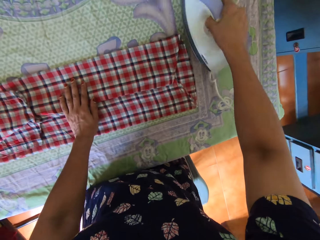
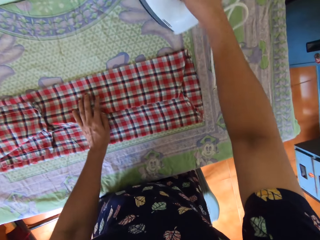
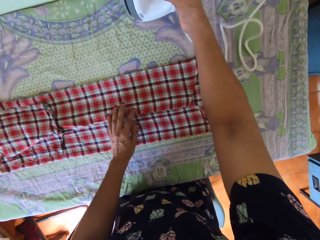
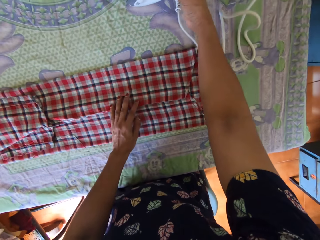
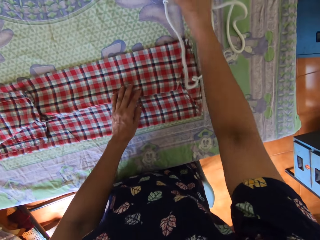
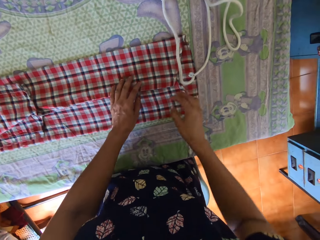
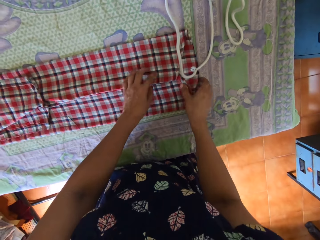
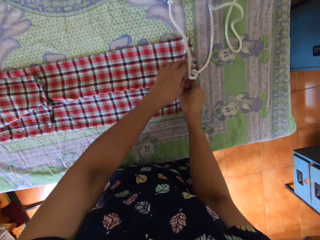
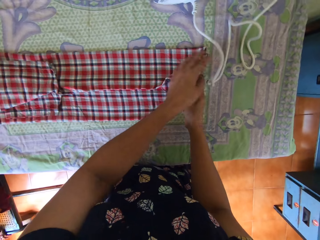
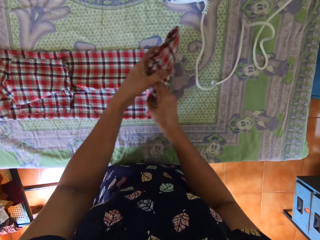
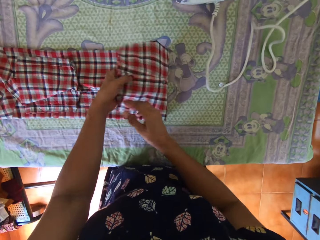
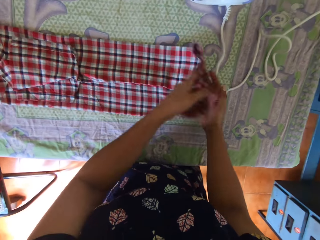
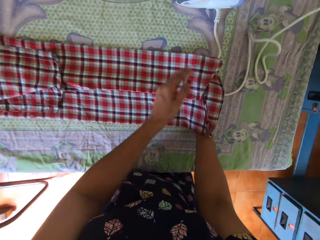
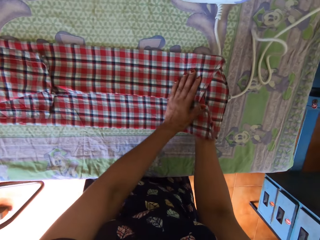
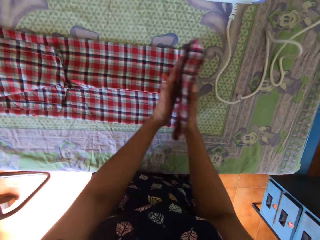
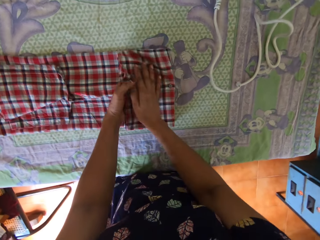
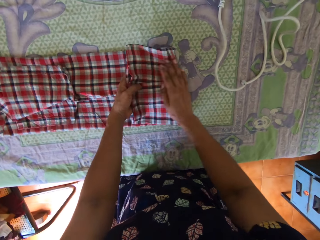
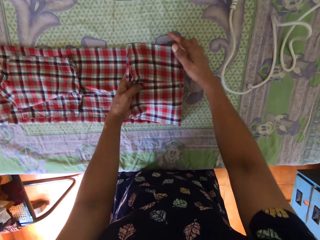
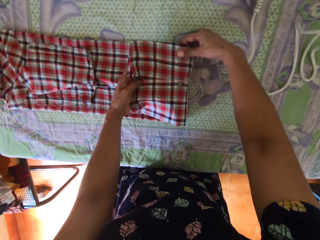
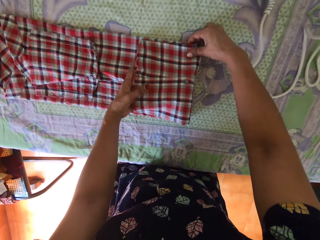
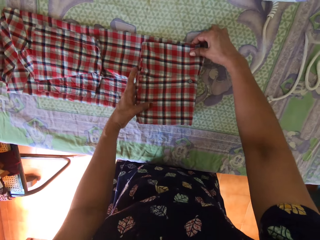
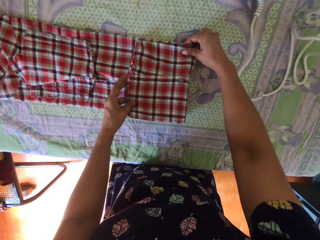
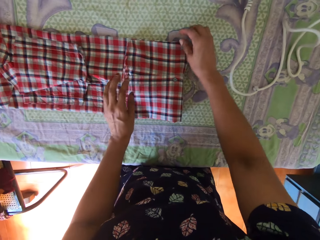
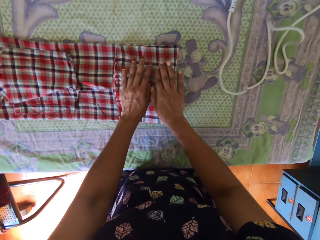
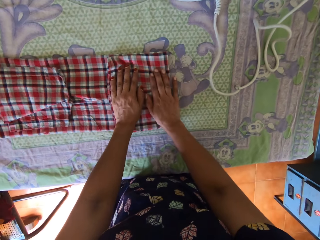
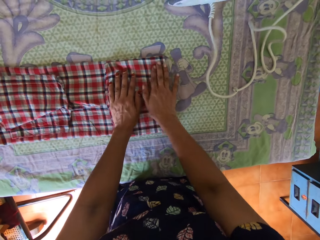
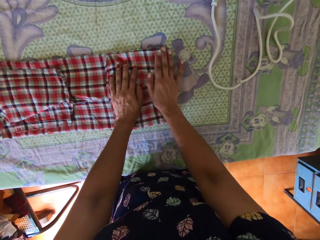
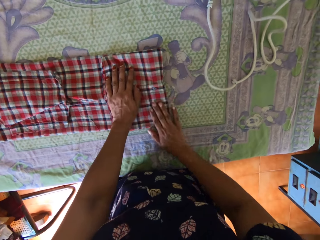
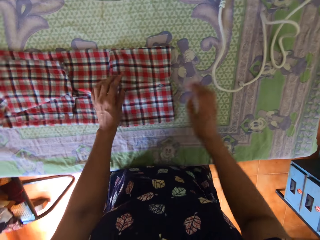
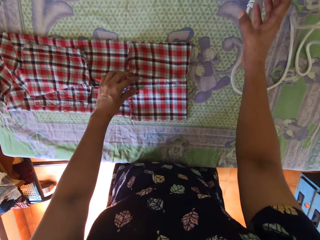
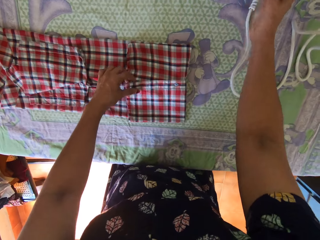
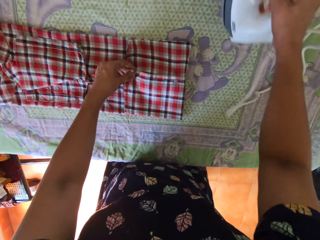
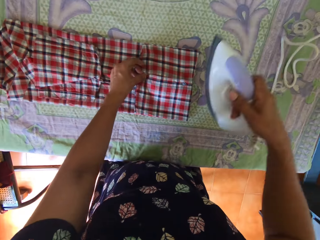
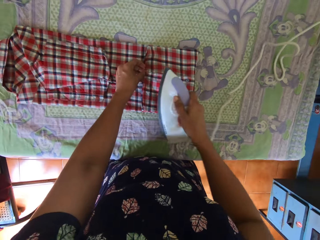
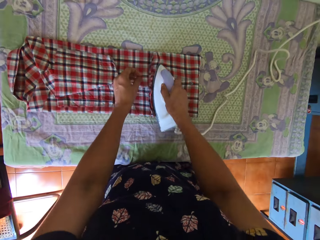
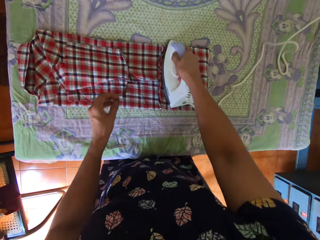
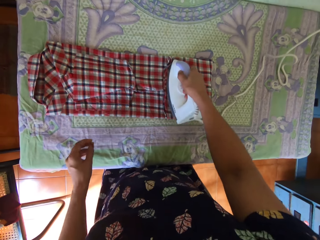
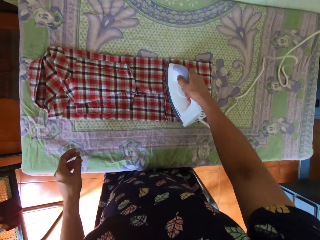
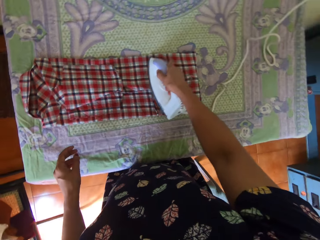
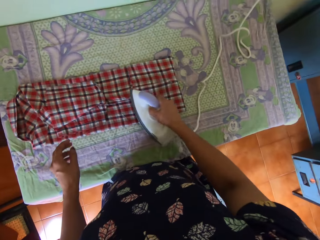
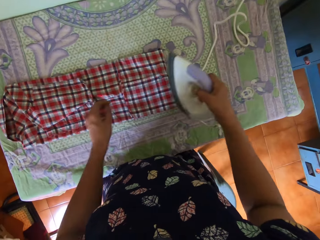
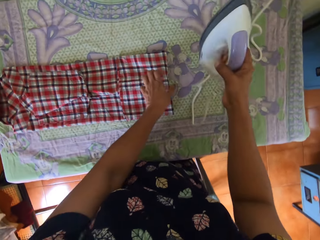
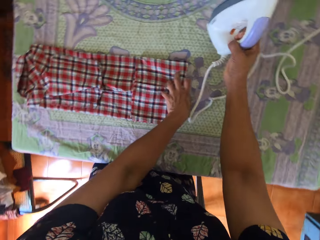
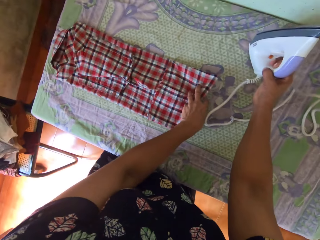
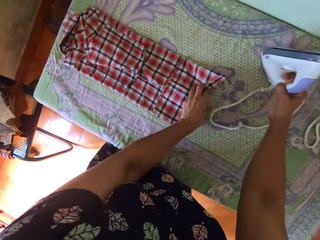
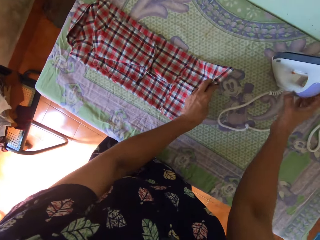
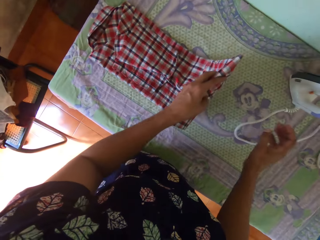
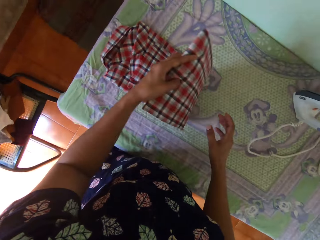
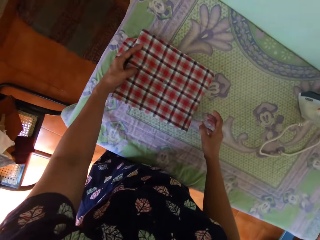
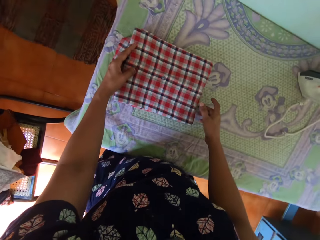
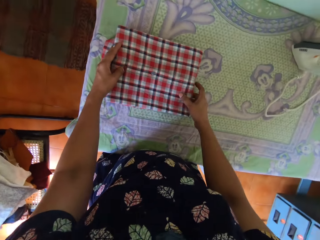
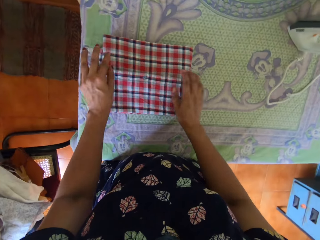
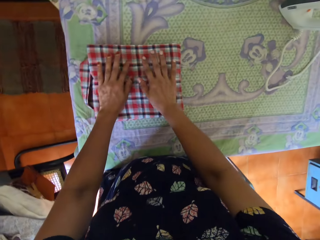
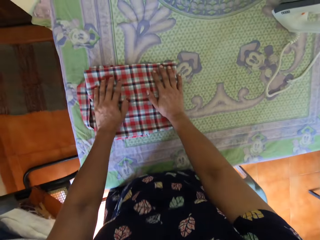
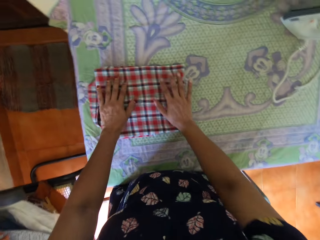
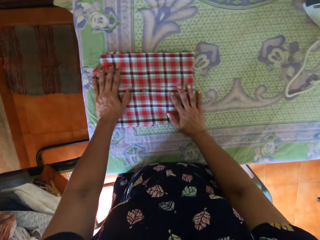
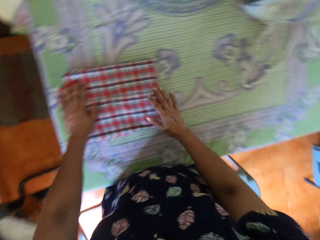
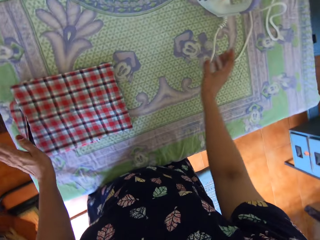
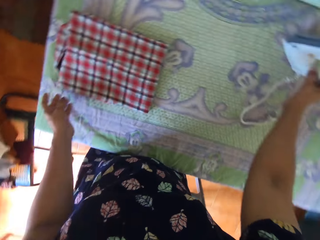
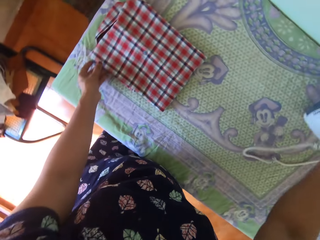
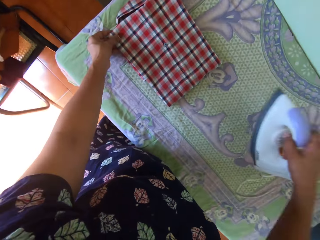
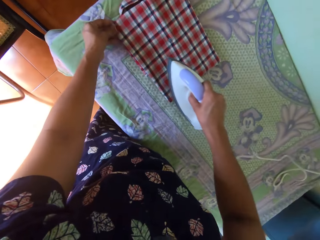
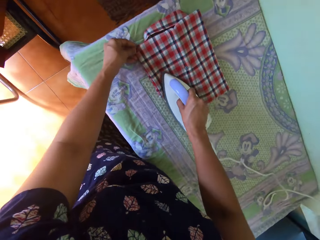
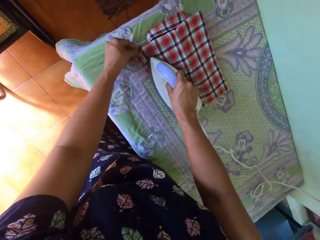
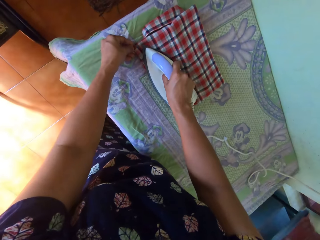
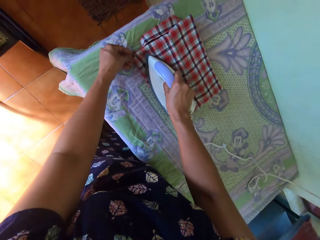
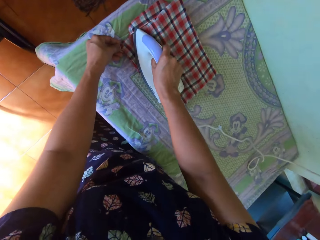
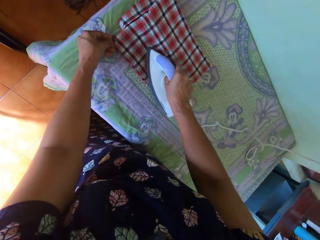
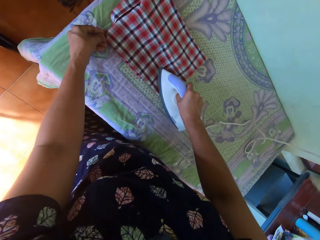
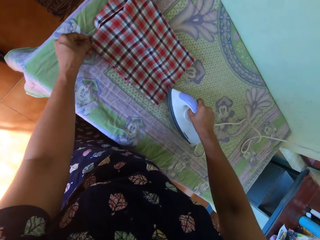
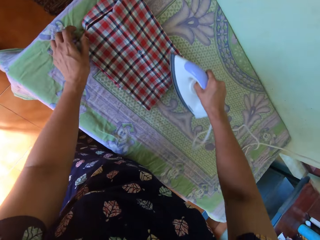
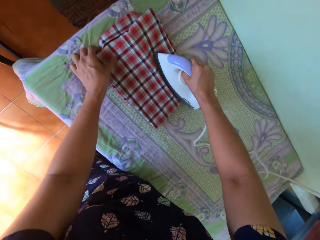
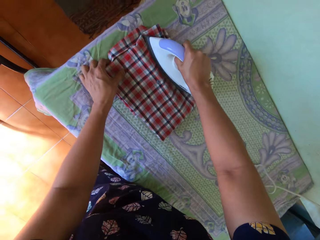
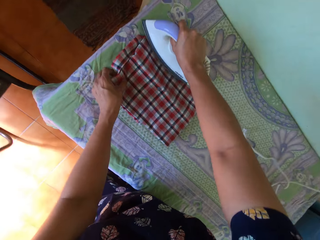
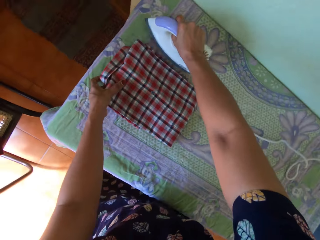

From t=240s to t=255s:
The camera wearer drops the iron on the table. She folds the shirt on the table with both hands. She picks up the iron from the table with her right hand. She irons the shirt on the table with her right hand. She drops the iron on the table. She folds the shirt on the table with both hands. She picks up the iron from the table with her right hand. She irons the shirt on the table with her right hand.

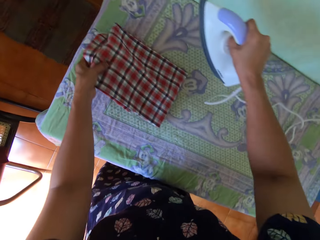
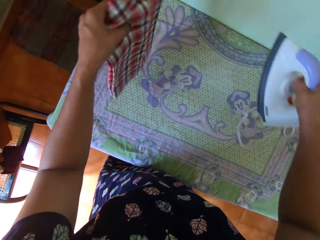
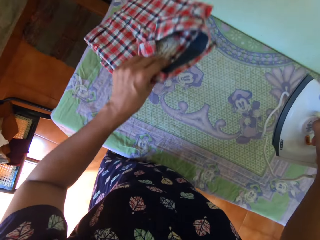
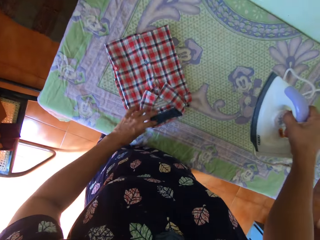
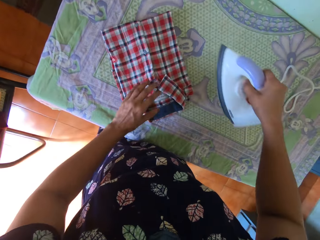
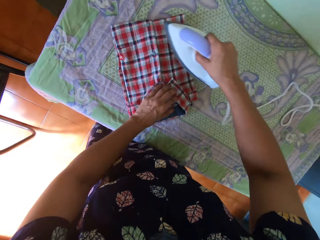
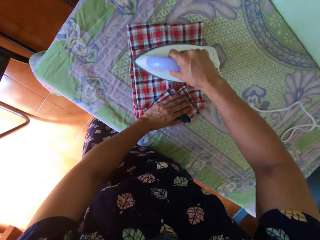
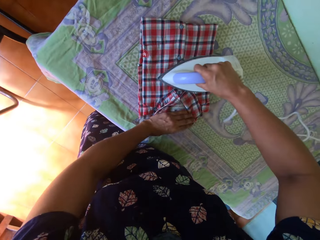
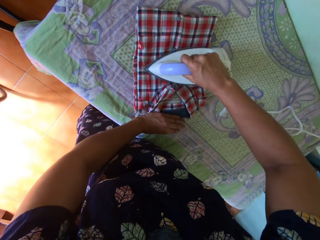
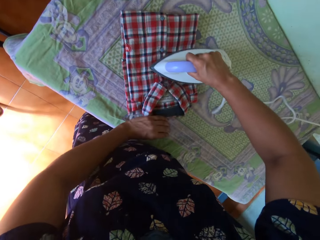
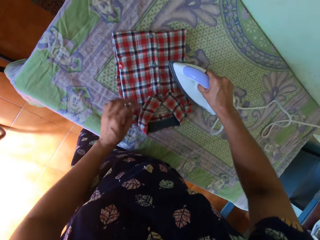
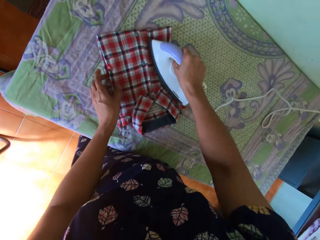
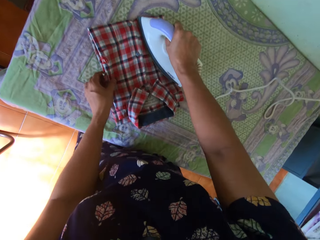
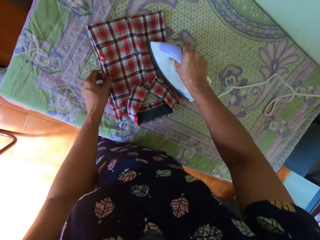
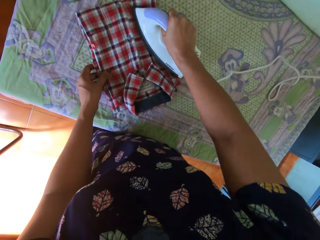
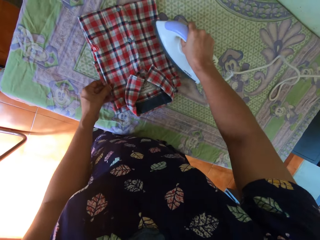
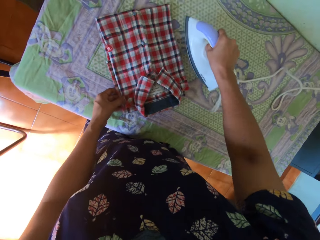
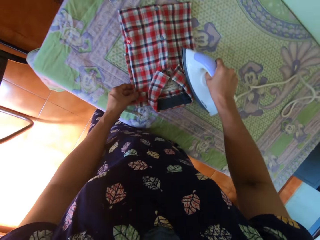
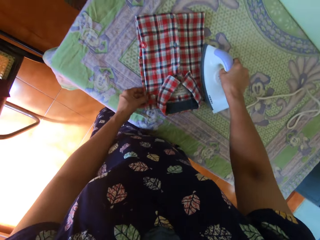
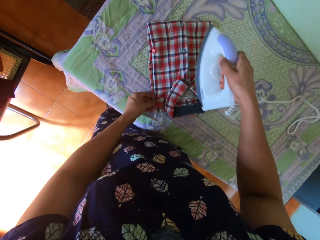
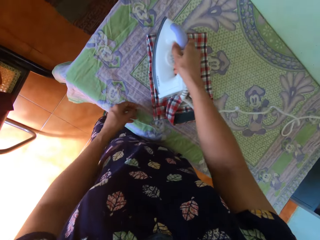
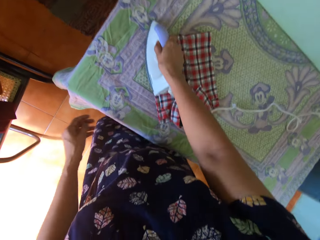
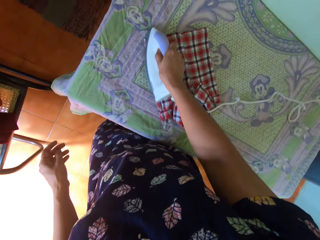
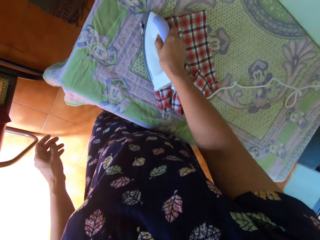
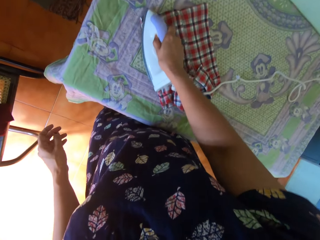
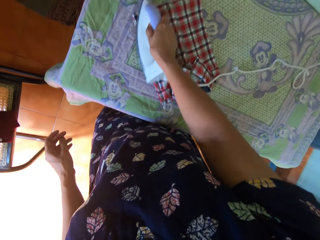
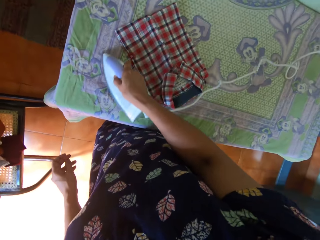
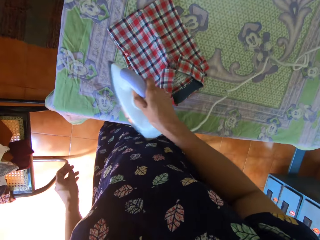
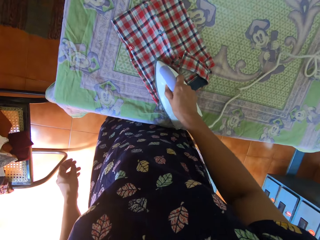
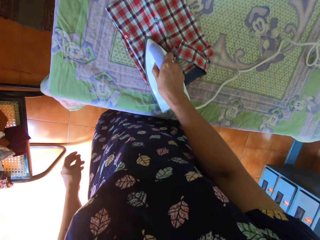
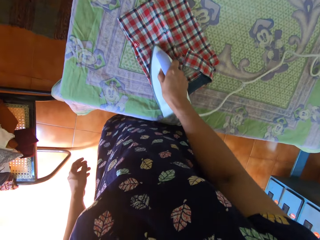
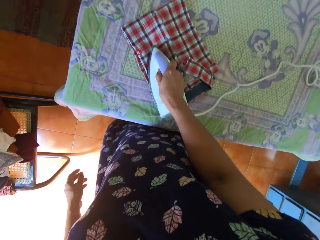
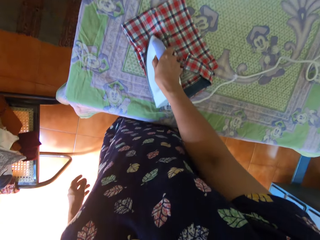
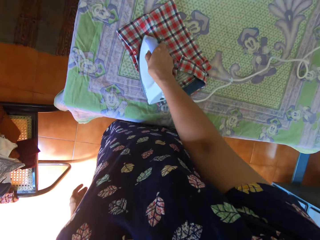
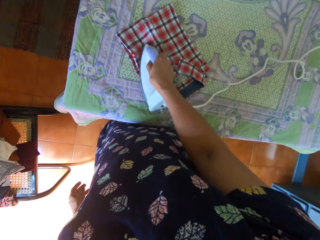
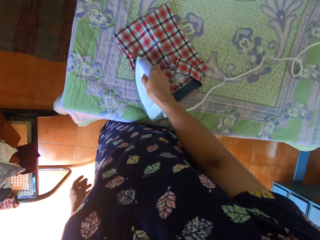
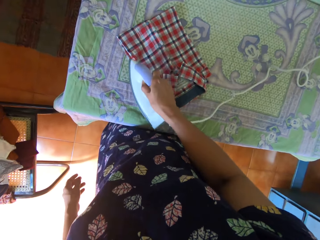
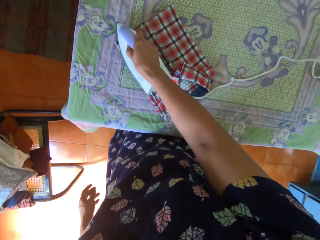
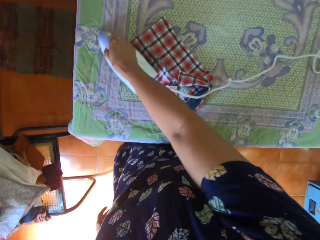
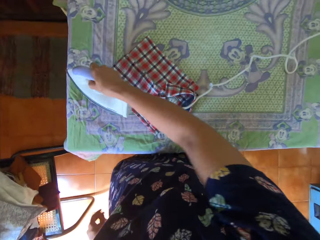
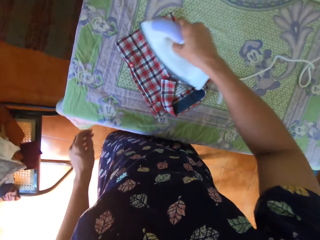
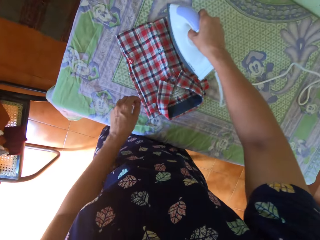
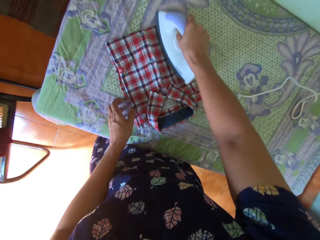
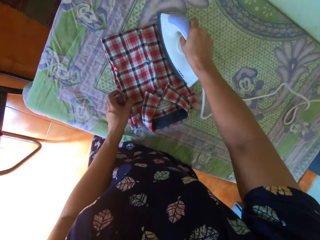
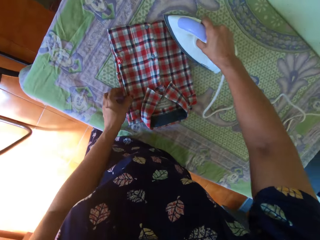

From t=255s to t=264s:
The camera wearer flips the shirt on the table with her left hand. She irons the shirt on the table with her right hand.
